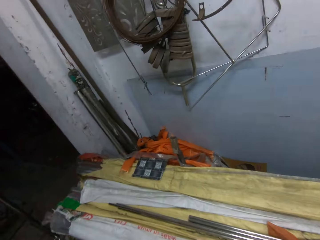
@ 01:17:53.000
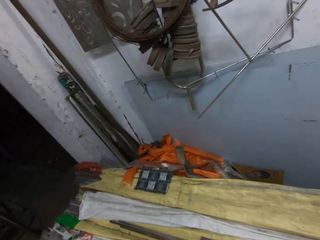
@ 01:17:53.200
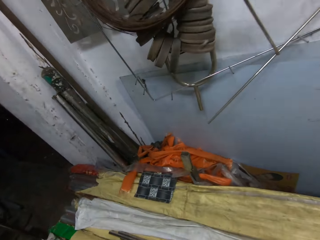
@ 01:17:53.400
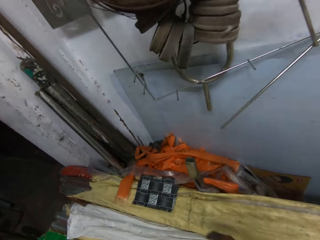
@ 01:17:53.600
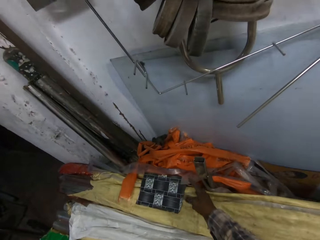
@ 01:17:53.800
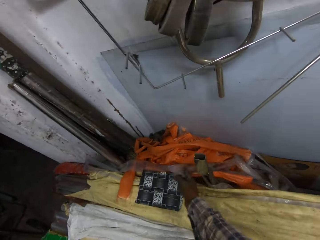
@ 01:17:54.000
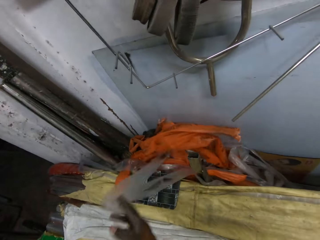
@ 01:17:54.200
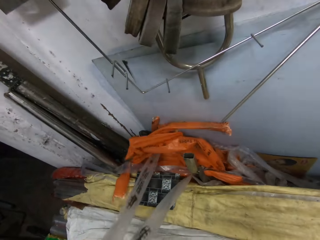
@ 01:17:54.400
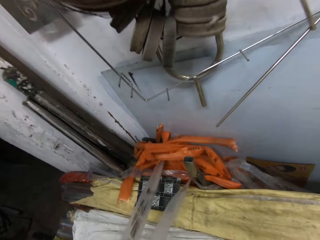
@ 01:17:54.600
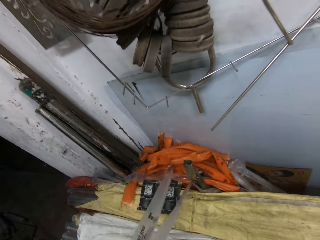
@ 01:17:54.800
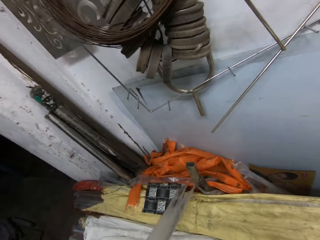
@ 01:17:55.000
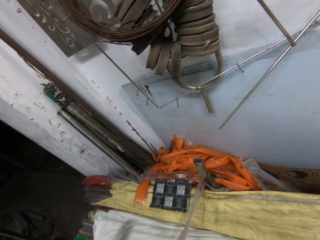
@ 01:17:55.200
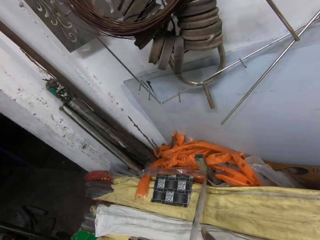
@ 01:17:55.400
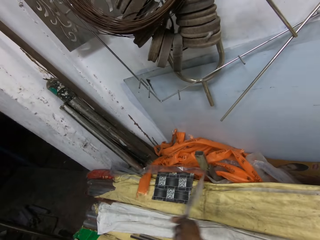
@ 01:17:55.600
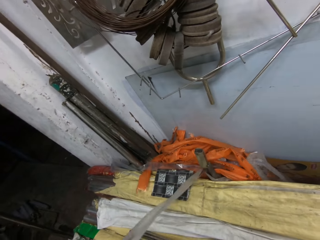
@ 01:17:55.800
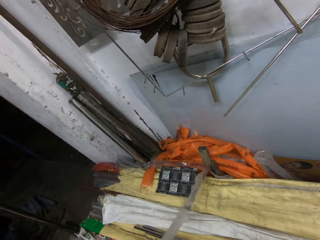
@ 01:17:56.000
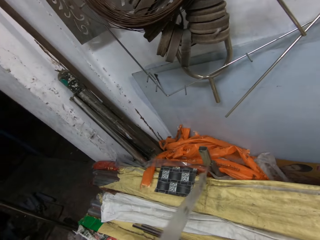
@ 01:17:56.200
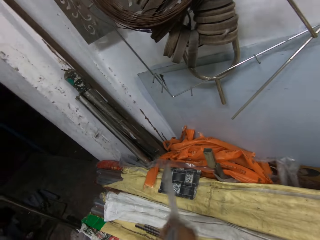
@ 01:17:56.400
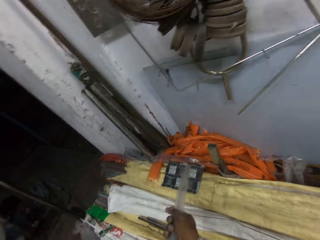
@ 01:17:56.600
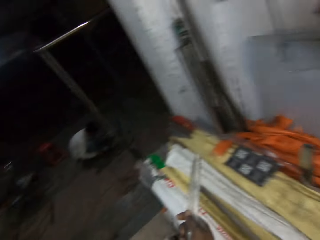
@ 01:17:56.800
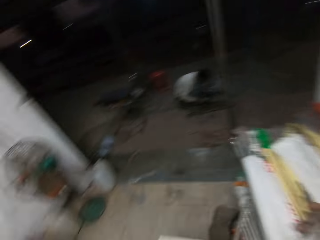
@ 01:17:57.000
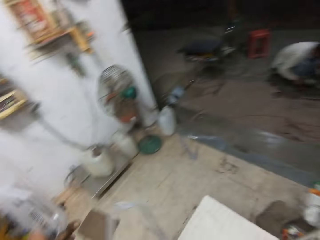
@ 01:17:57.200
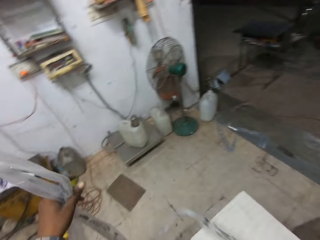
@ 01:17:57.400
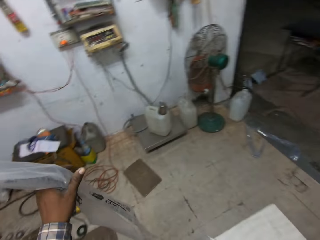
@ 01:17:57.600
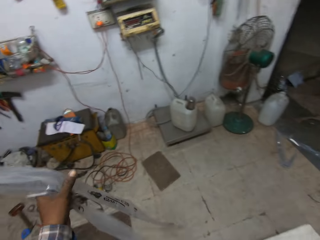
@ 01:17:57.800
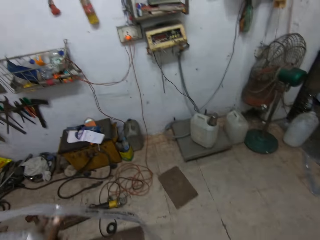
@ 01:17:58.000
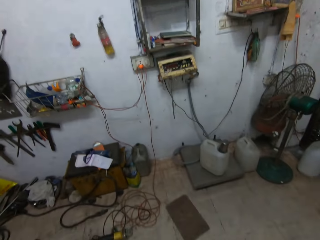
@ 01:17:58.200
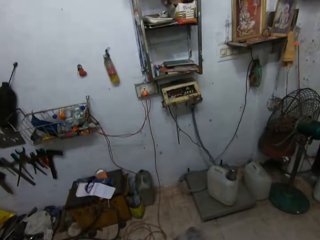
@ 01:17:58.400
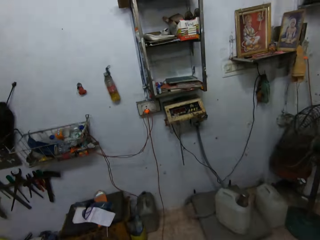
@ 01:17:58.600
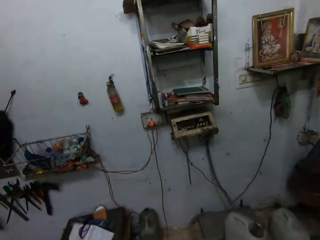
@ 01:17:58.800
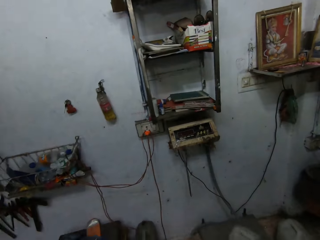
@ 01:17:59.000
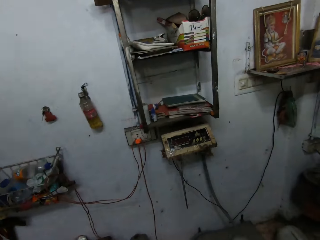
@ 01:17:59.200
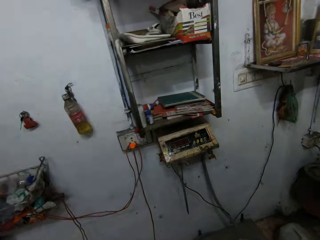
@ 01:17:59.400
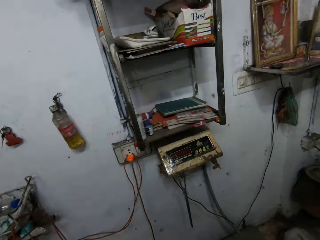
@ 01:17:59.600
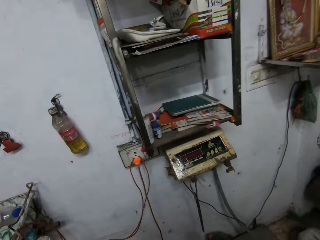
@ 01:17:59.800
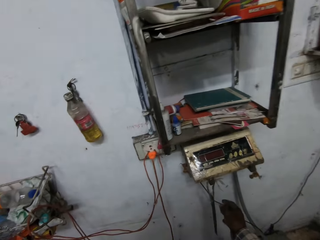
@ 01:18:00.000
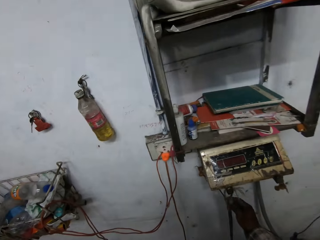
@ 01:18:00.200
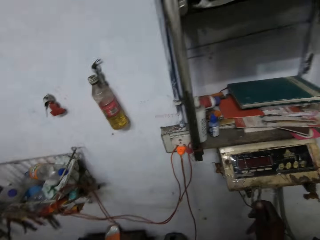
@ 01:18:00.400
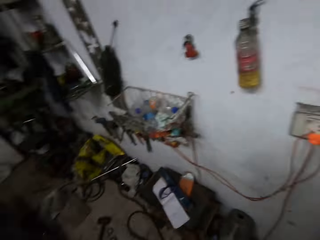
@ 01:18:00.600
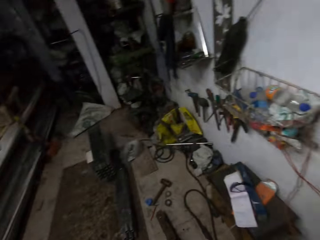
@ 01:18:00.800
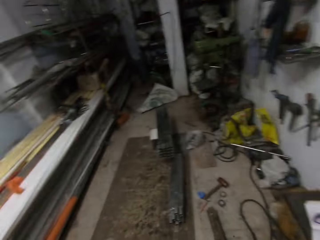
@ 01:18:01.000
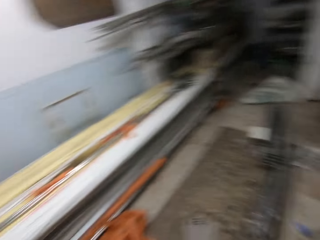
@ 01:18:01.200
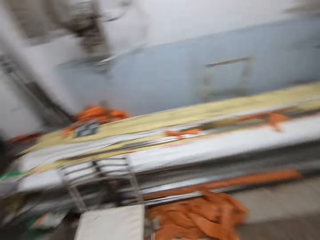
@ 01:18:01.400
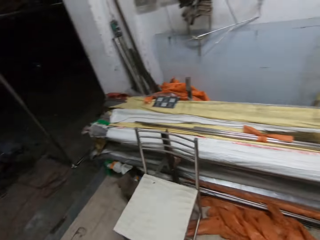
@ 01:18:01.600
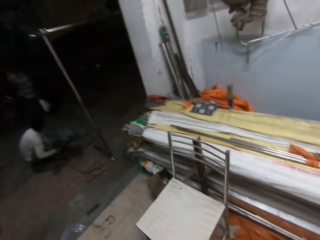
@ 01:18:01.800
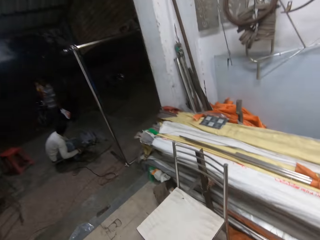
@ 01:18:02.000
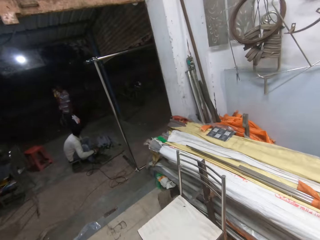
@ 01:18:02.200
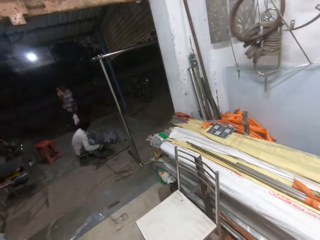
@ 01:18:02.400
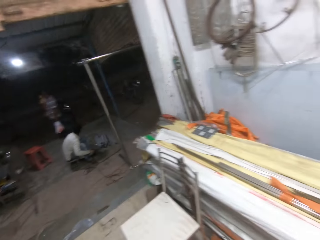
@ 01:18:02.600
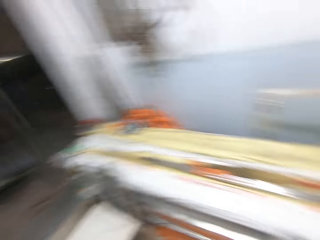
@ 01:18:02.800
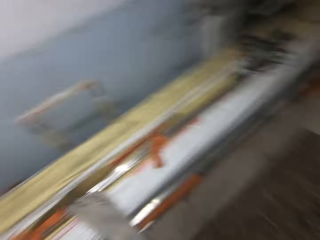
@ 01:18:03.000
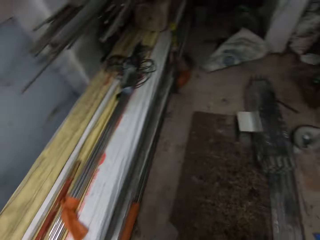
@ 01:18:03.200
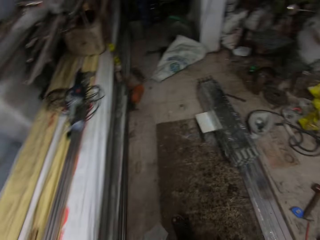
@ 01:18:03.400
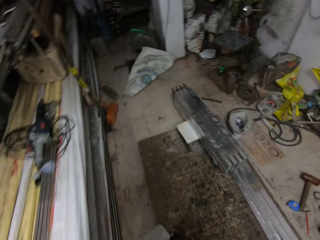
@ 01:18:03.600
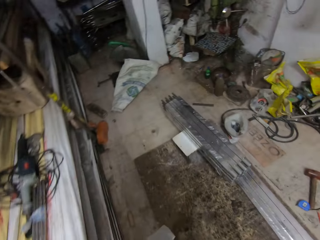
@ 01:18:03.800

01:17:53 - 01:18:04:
The camera wearer pulls out a nylon with his hands from a workbench. He holds the nylon in his hands. He walks in the room. He pulls a wire from a weighing machine with his right hand. The man smoothens the aluminium rod with the grinder in his hands. Another man moves with a nylon bag in his left hand towards the first man.

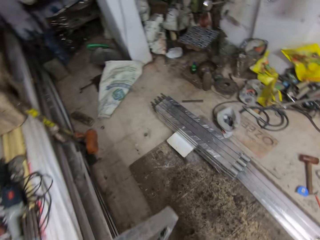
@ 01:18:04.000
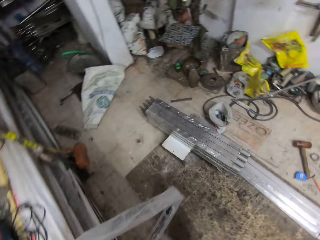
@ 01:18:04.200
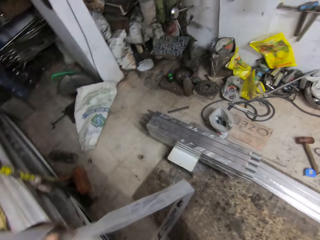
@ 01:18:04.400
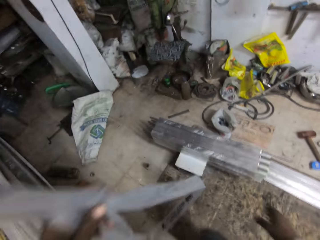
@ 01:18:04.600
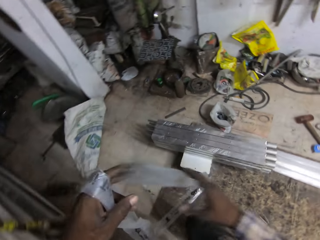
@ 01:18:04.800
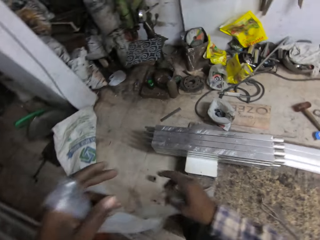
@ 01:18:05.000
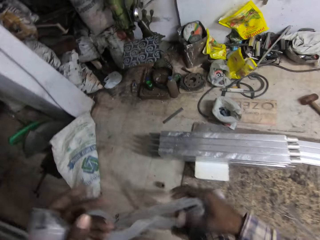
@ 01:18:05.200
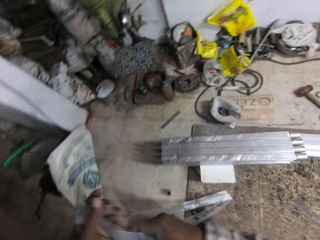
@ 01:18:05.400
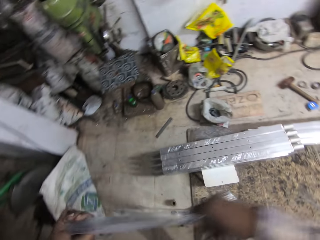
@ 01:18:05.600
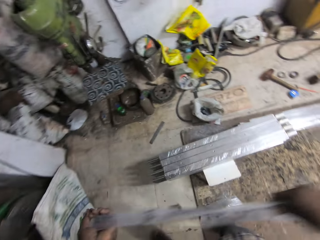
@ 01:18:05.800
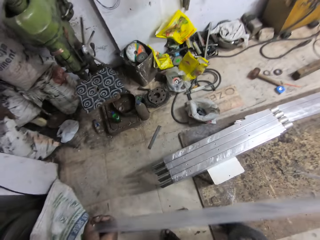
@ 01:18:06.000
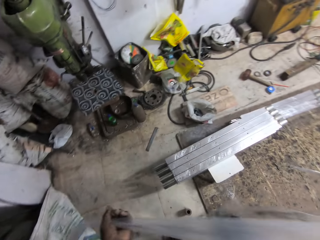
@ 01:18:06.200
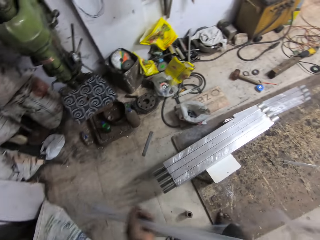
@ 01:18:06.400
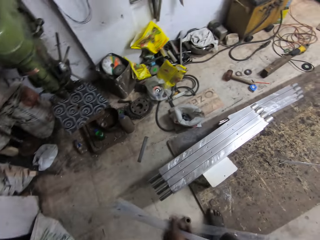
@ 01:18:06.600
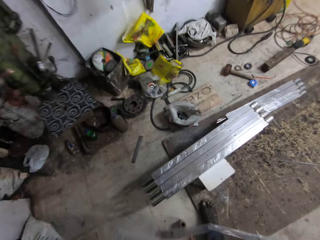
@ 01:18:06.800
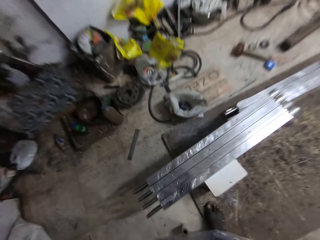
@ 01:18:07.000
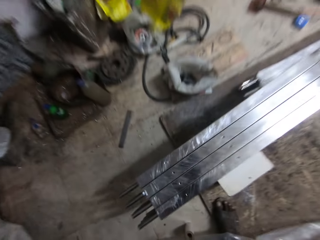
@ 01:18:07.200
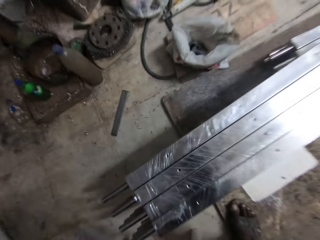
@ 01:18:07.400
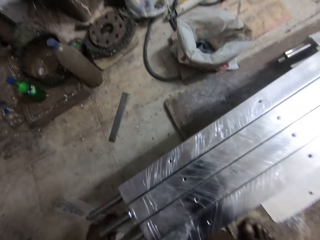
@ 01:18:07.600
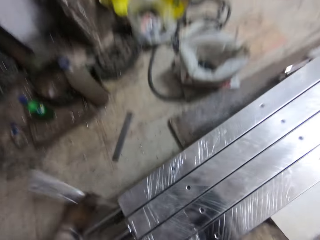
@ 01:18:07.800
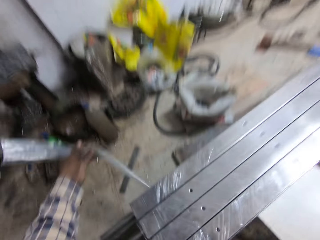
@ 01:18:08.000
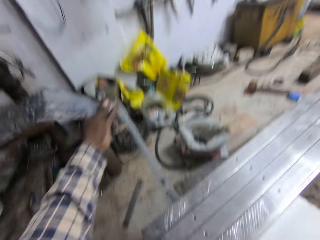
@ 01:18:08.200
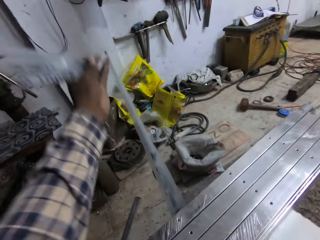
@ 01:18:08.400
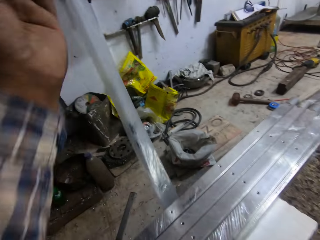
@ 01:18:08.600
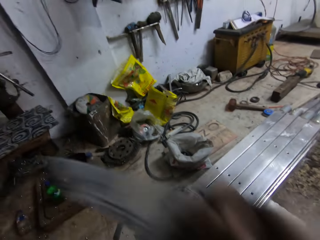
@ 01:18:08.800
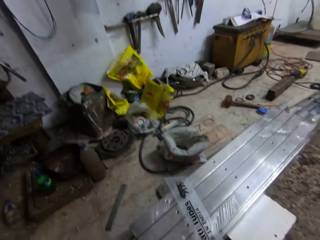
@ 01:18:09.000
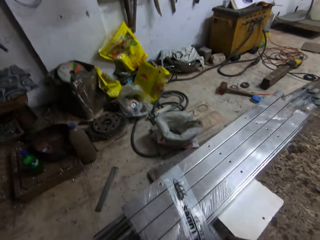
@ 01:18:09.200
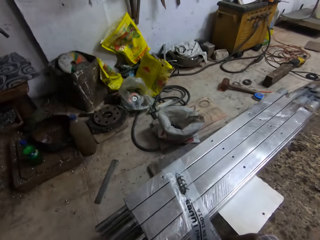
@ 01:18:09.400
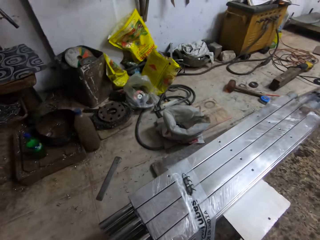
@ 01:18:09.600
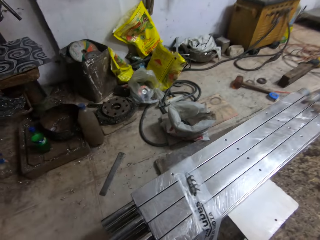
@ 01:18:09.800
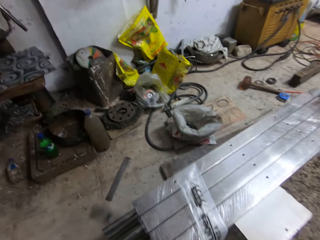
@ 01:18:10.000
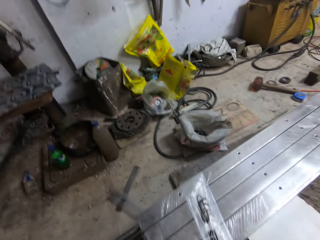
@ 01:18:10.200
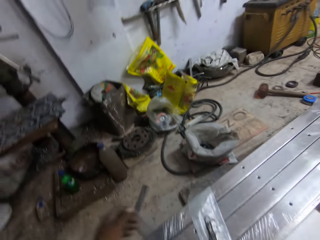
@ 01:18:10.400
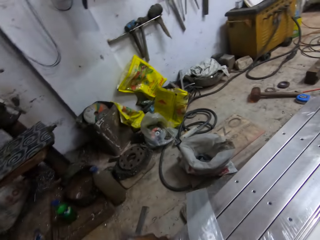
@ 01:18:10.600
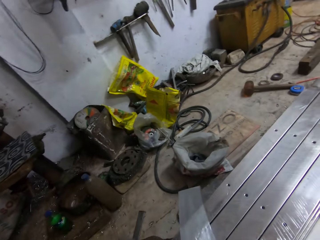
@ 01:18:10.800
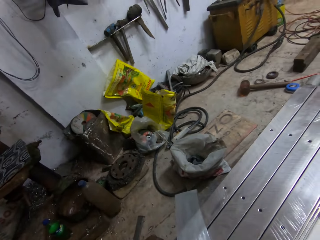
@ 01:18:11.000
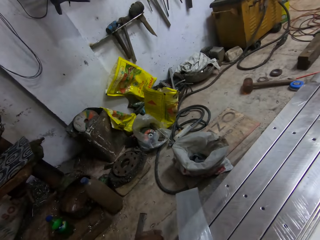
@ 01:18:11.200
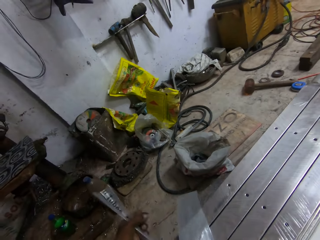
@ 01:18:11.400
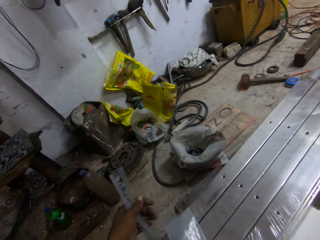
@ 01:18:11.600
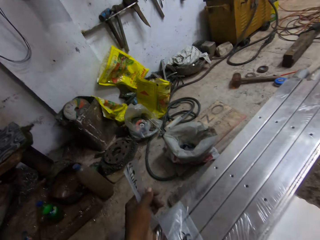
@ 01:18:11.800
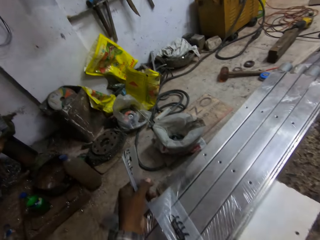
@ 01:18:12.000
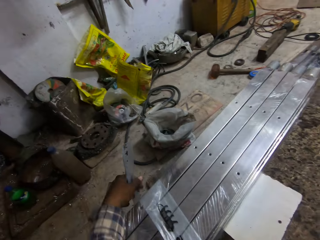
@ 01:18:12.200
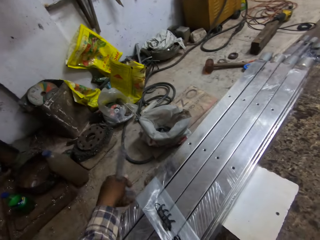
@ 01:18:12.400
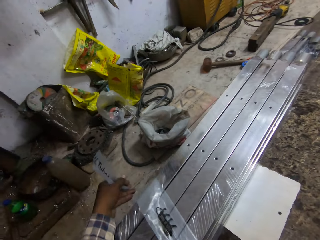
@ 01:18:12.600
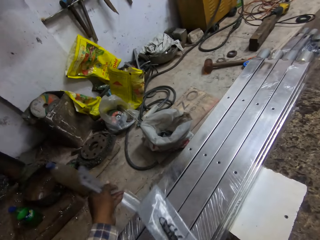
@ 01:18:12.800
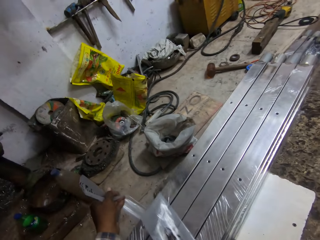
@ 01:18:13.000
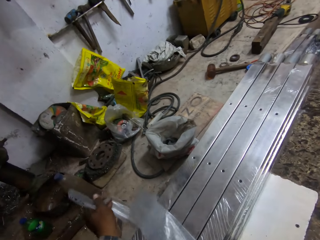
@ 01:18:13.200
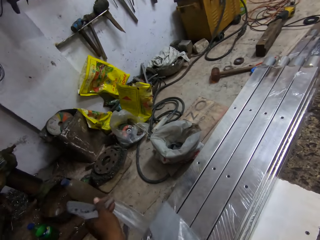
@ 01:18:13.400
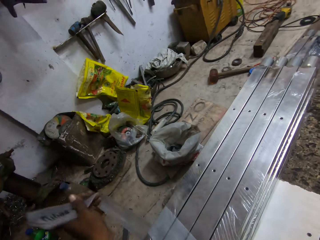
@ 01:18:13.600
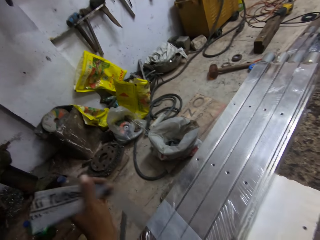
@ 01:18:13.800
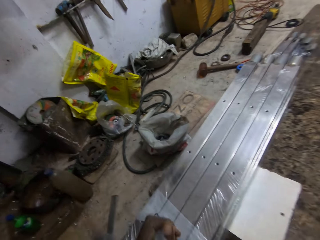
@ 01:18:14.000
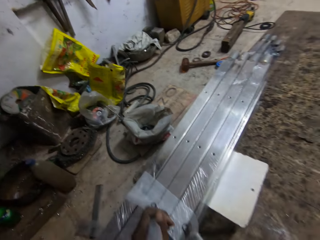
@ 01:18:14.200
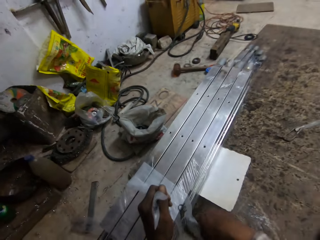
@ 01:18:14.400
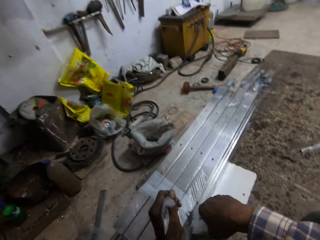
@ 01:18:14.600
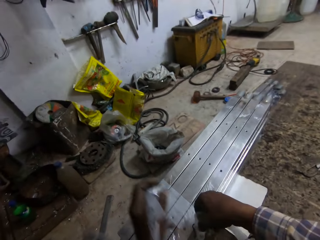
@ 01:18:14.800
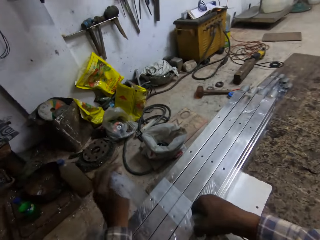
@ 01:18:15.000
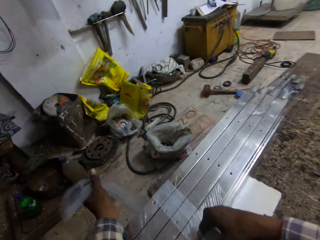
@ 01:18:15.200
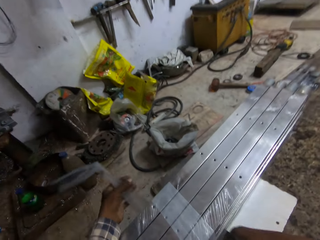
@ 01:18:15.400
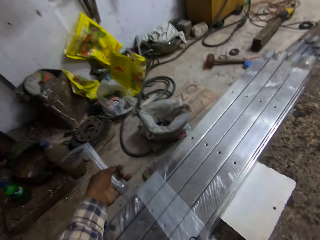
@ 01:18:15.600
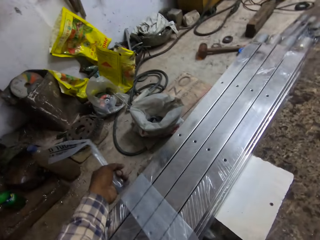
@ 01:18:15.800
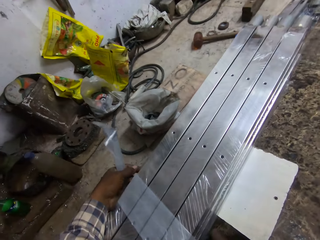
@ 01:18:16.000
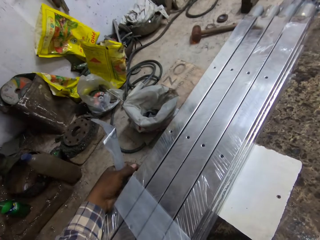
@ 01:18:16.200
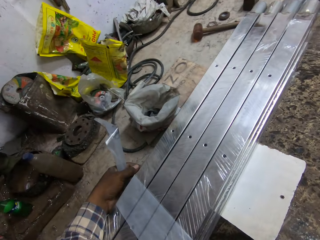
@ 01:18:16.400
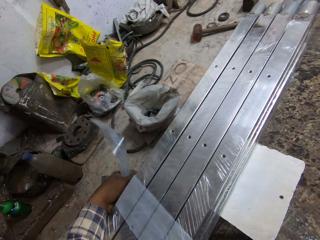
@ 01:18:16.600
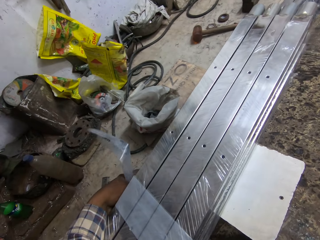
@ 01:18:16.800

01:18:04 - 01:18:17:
The camera wearer holds the nylon in his hands. He pulls the nylon in his hands. He aligns the nylon. He ties the bundle of aluminium rods on the stool with the nylon in his hands.
